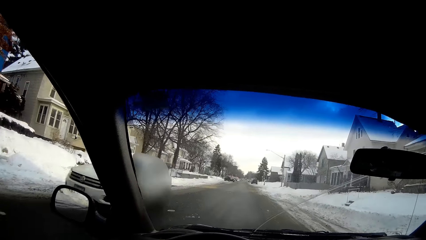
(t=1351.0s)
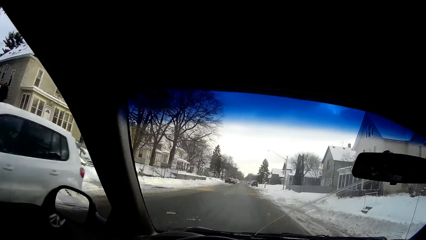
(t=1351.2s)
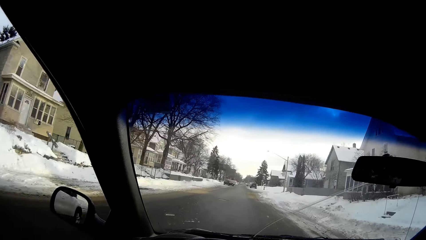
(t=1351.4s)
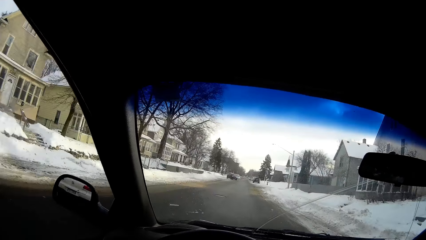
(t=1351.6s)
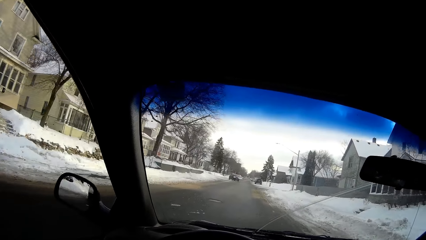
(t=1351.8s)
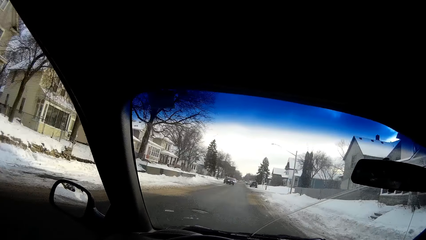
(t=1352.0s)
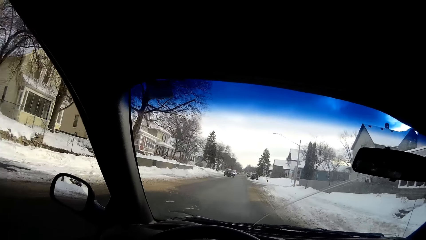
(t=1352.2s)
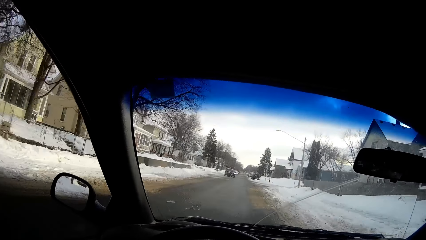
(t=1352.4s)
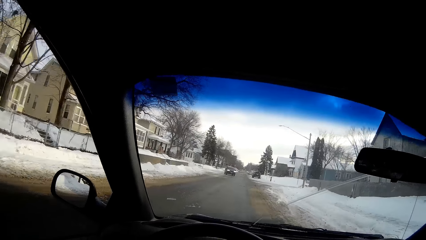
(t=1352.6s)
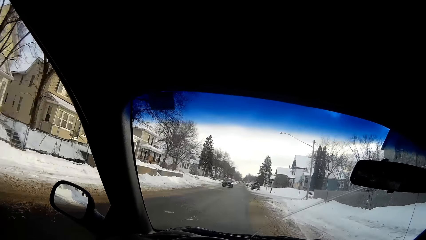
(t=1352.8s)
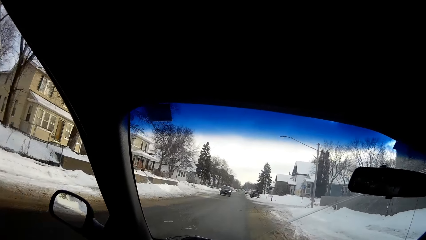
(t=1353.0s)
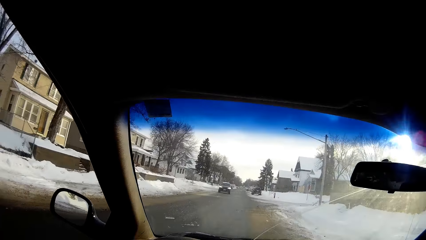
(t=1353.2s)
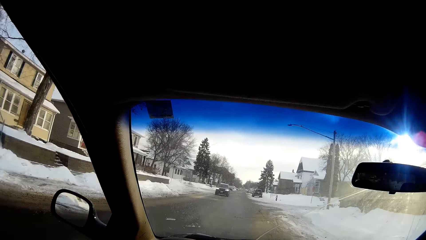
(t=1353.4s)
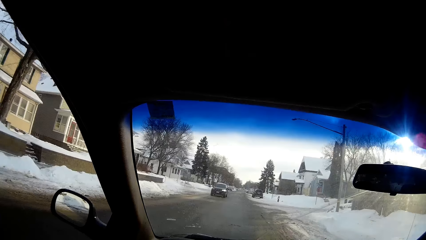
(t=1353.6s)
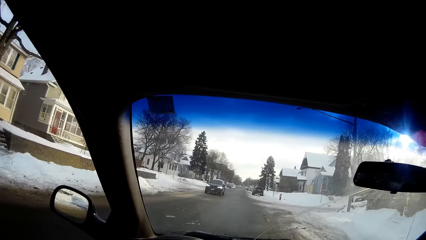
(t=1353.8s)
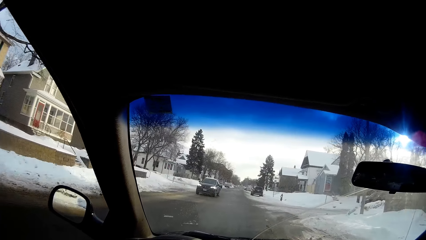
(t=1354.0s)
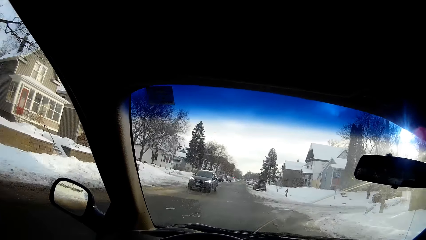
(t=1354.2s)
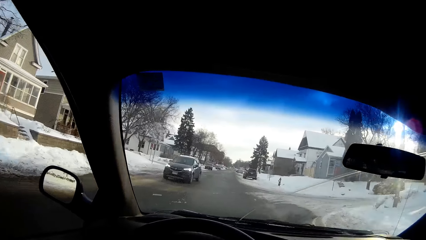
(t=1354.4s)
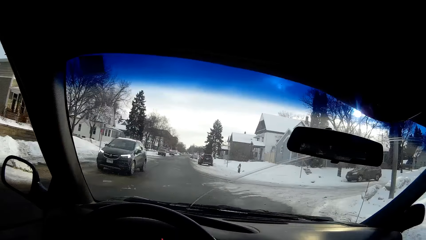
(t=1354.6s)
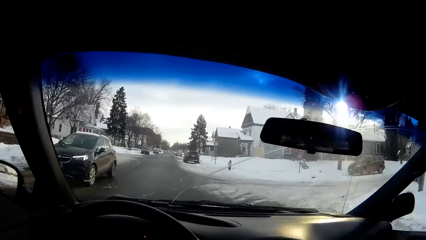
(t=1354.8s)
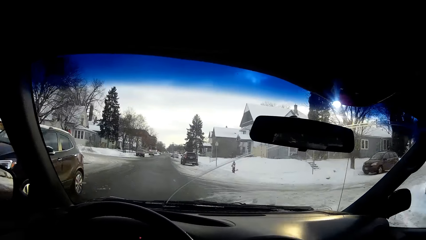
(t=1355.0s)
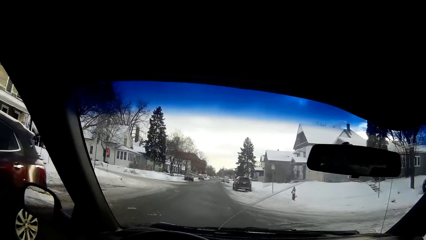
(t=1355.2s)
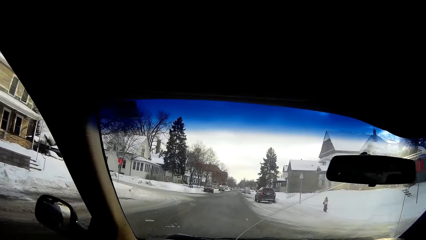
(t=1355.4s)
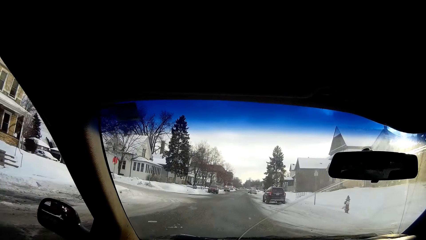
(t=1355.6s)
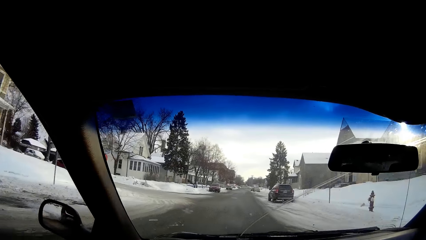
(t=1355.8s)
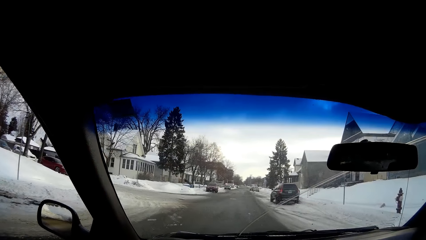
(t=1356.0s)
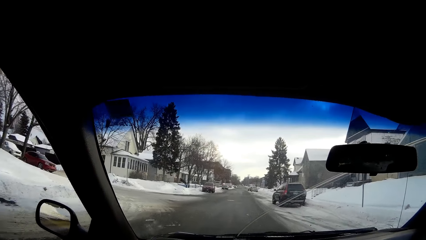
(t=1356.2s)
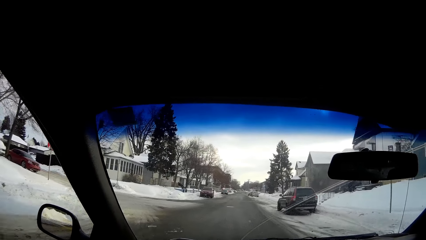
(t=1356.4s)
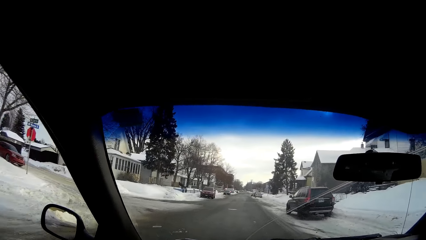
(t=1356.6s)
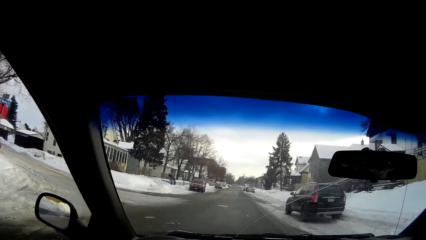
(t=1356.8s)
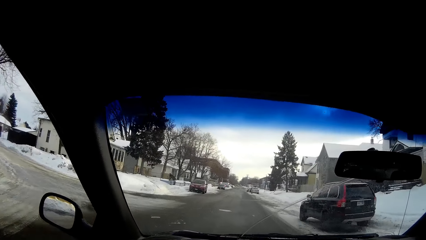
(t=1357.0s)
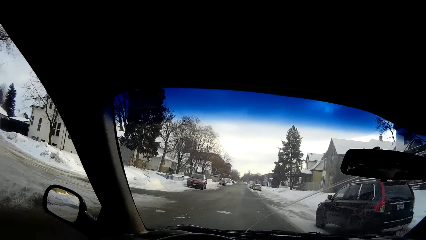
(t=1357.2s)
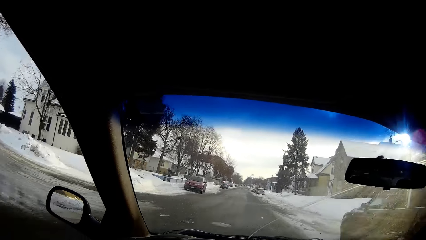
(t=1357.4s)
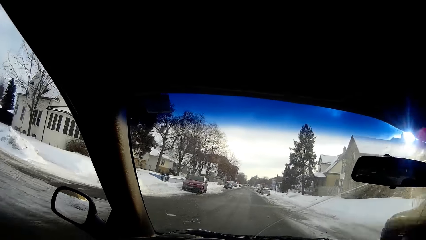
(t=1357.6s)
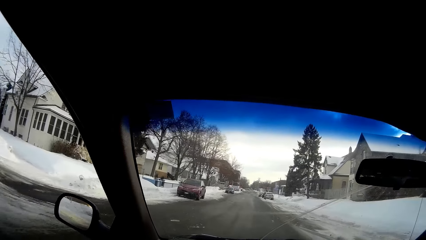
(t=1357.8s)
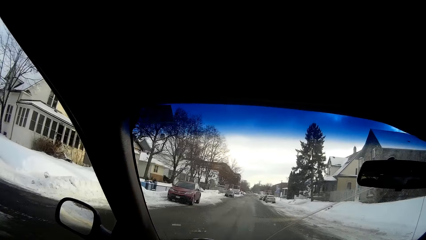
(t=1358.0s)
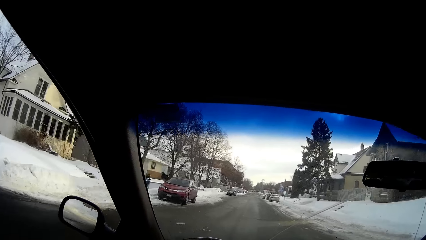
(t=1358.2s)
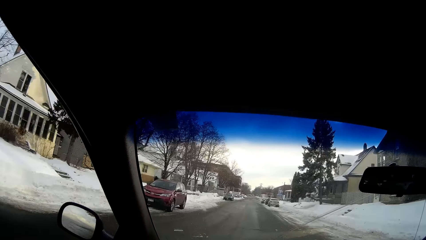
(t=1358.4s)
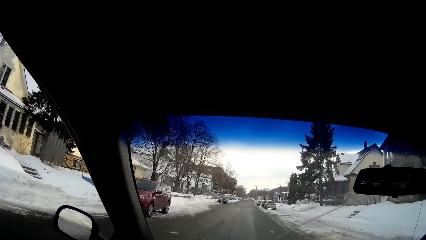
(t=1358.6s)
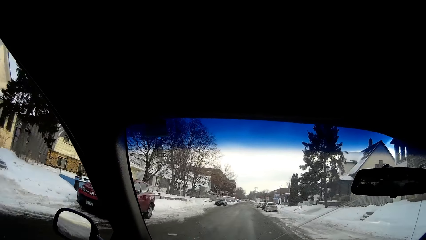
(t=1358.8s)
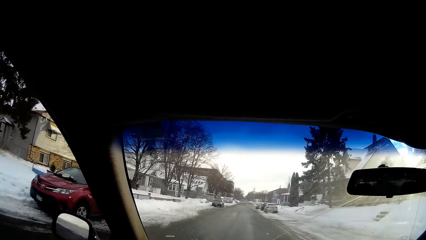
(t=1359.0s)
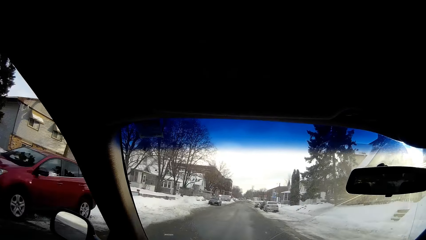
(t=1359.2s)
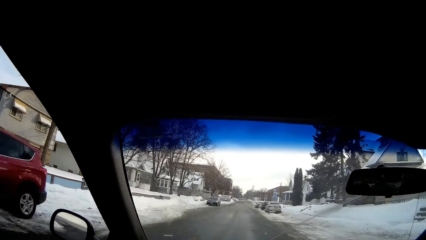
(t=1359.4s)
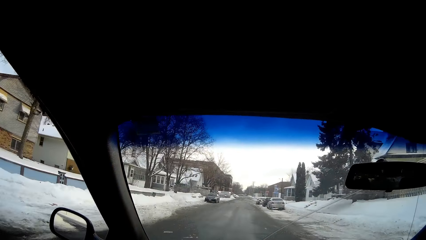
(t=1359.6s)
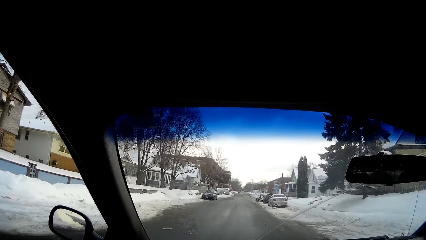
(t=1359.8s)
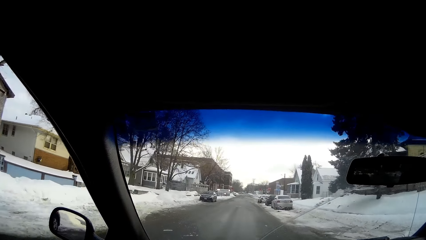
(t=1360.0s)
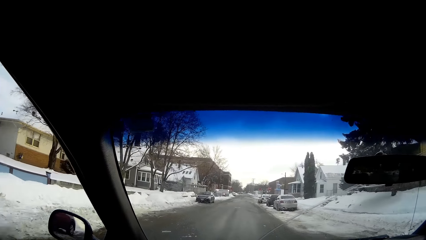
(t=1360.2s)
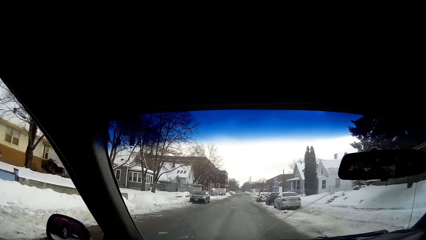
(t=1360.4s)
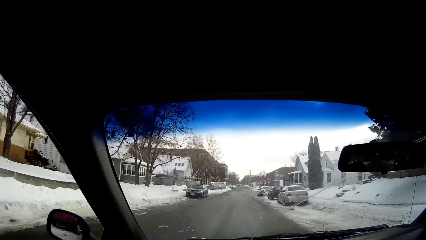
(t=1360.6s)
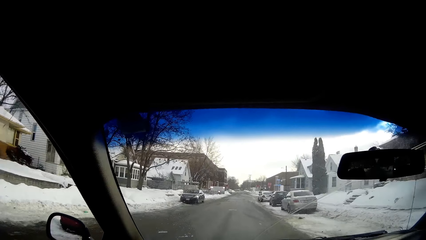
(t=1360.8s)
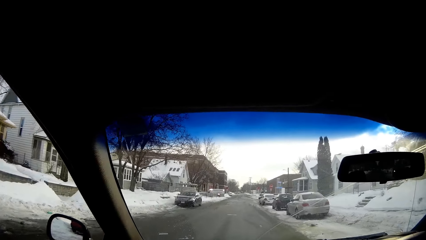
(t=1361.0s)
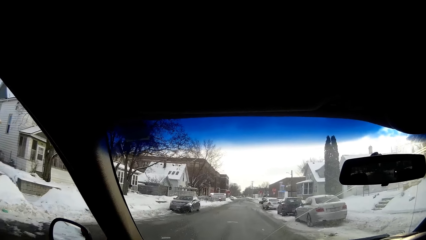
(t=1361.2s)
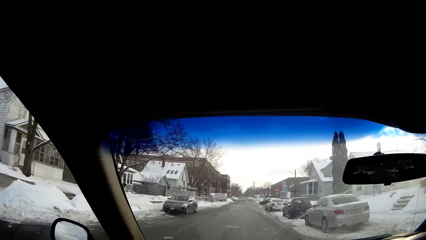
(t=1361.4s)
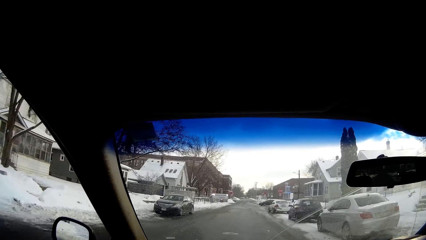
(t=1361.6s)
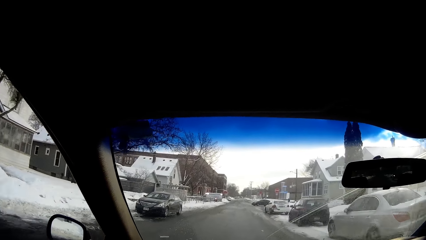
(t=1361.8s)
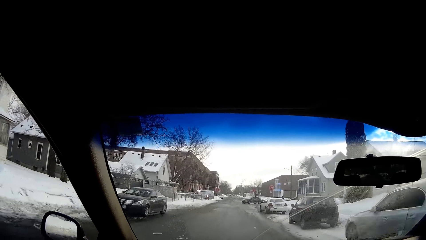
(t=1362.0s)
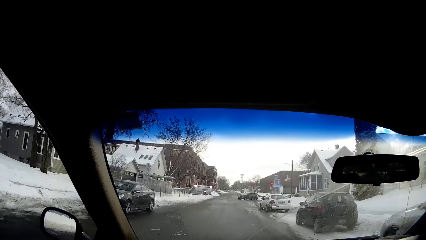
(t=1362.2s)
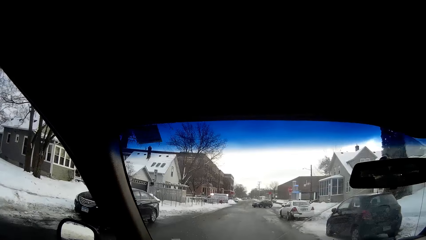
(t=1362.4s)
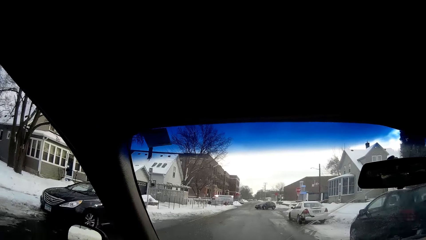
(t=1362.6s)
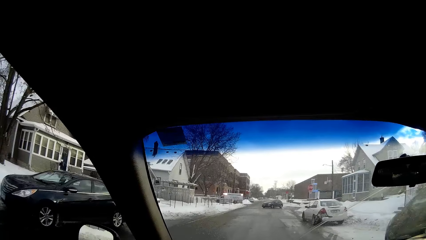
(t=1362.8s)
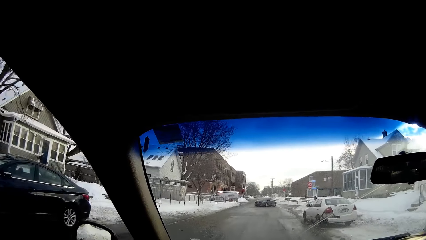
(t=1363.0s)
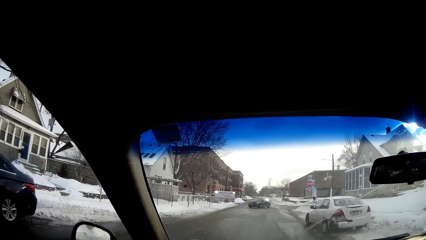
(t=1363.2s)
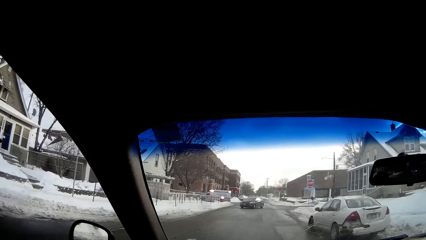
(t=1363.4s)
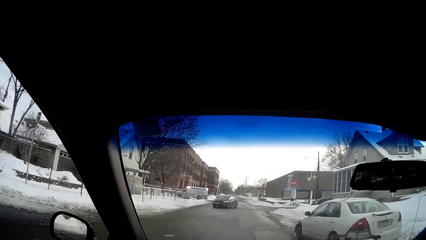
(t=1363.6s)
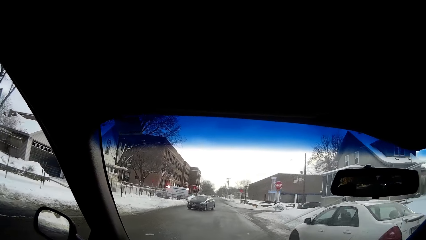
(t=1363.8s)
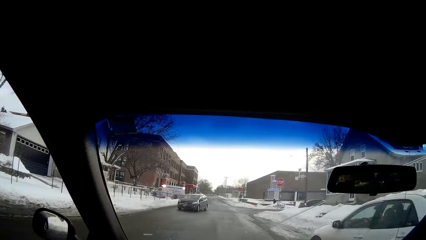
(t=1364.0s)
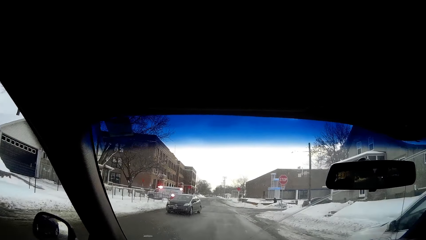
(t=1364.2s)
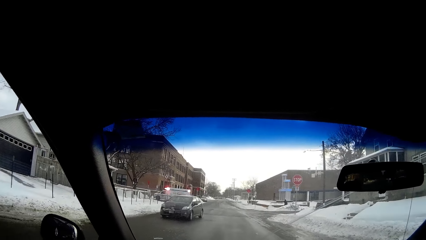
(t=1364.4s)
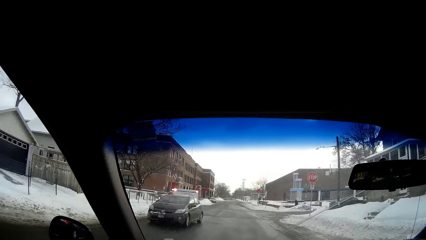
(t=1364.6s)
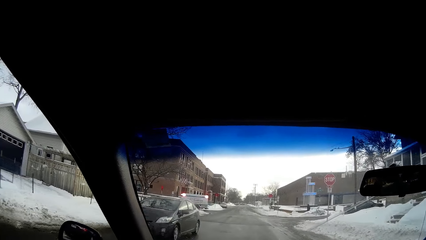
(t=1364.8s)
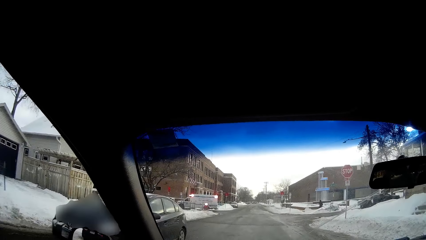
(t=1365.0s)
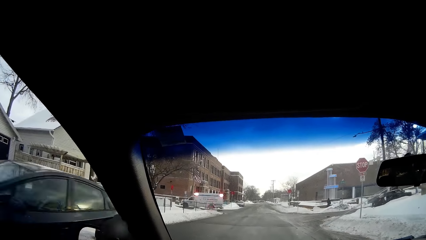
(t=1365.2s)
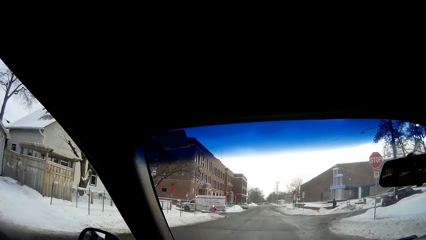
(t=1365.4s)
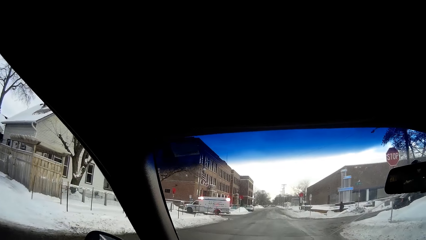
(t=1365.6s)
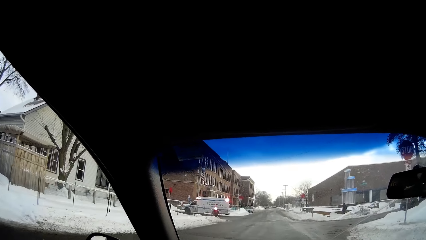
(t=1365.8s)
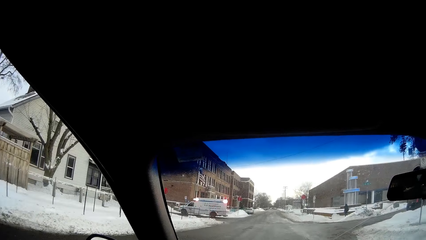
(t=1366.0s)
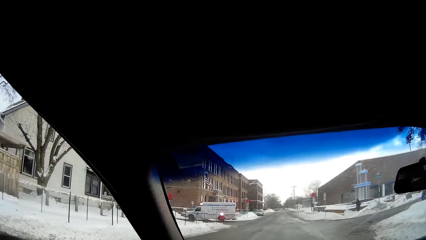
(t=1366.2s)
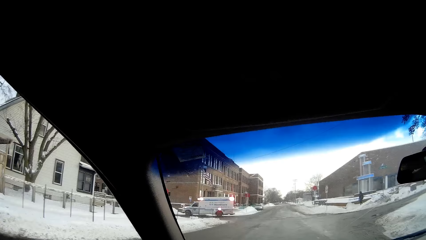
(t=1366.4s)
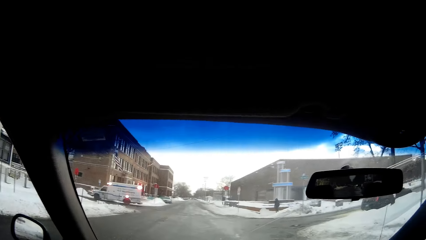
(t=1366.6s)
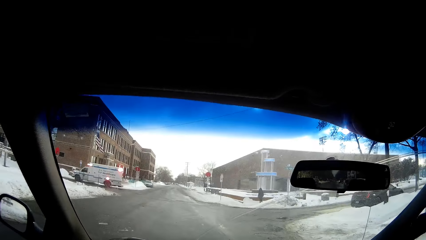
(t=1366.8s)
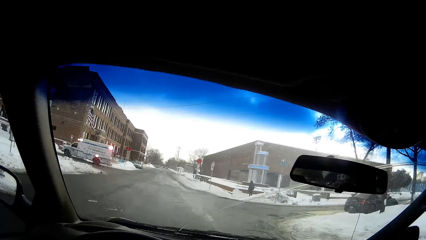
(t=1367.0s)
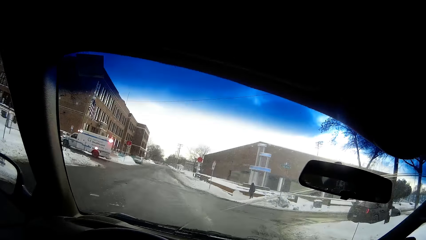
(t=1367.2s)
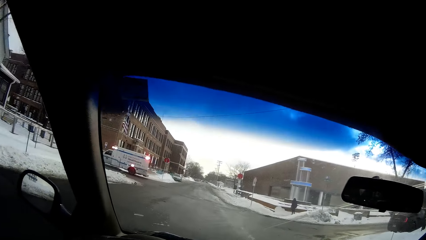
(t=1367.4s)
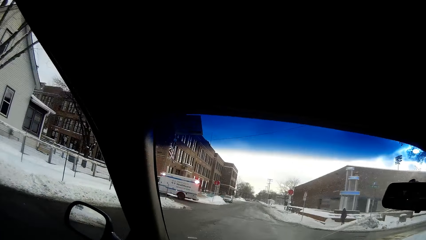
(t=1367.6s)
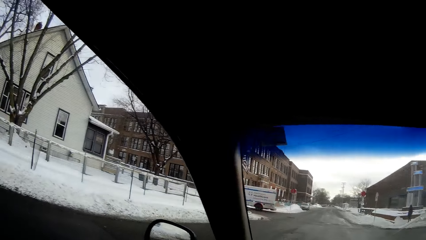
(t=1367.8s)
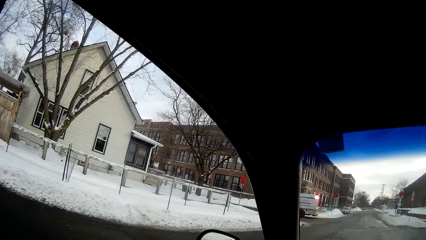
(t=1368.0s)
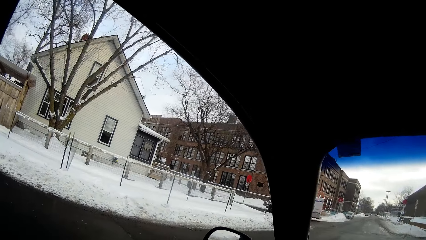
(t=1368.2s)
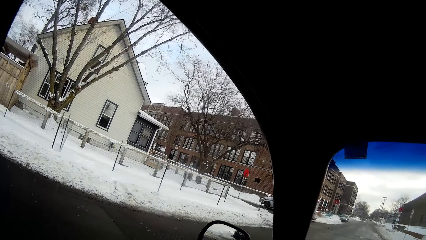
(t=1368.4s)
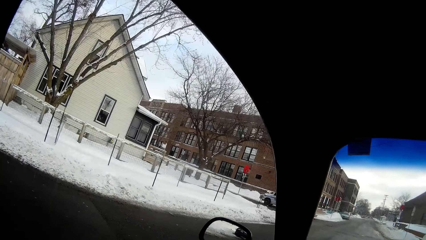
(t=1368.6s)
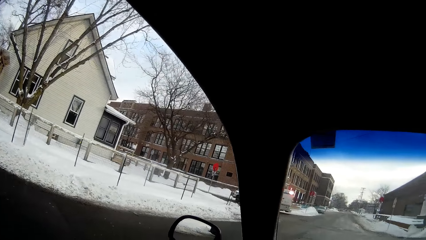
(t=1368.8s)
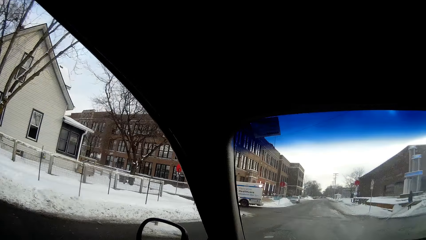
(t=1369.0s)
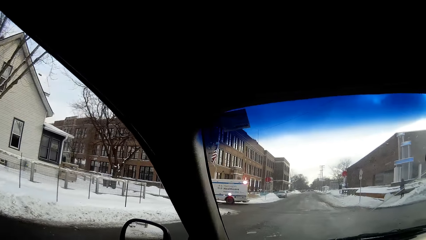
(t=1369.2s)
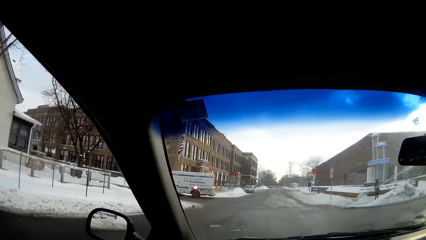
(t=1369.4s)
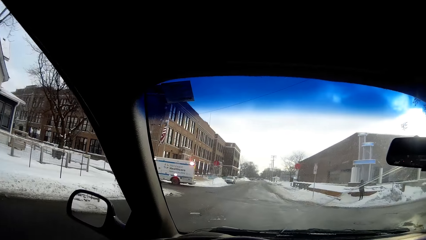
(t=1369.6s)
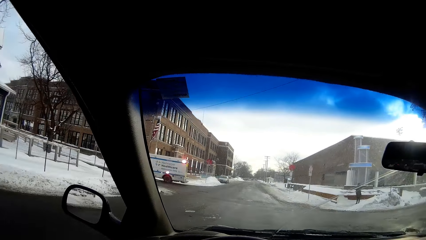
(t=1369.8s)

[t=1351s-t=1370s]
A white vehicle drives by the camera wearer. A black vehicle drives by the camera wearer. A black vehicle drives by the camera wearer. The camera wearer looks around while driving.
